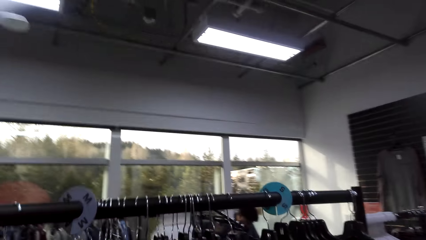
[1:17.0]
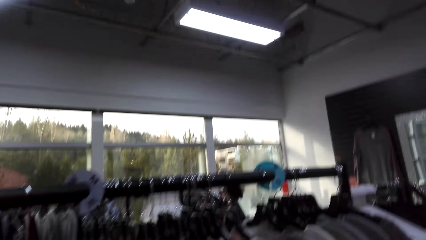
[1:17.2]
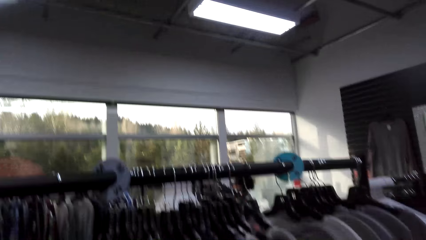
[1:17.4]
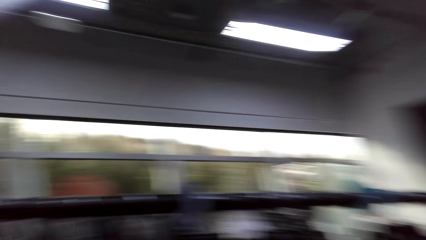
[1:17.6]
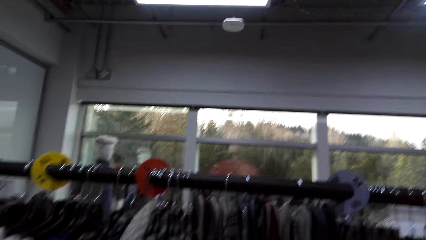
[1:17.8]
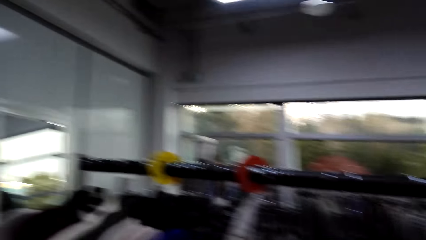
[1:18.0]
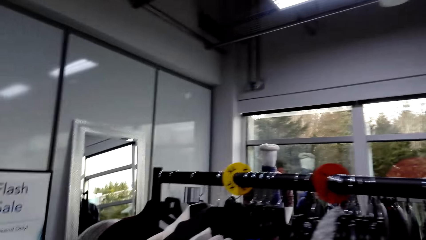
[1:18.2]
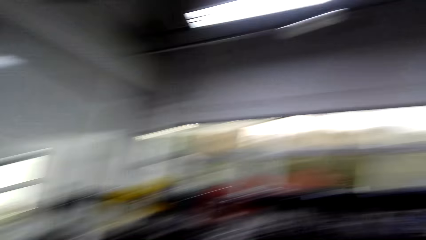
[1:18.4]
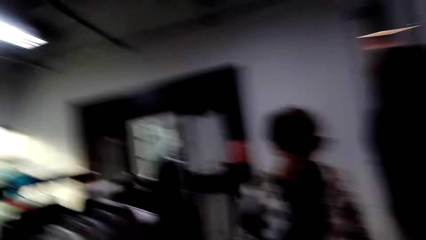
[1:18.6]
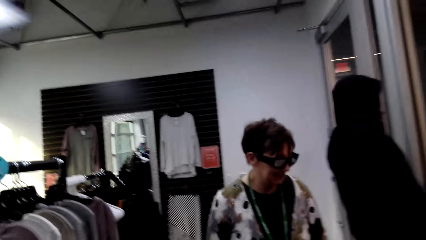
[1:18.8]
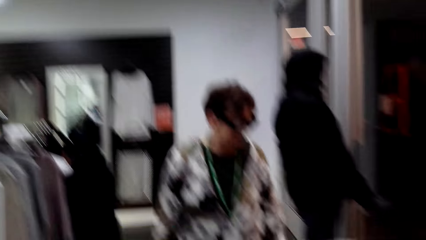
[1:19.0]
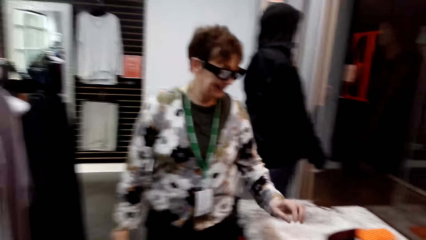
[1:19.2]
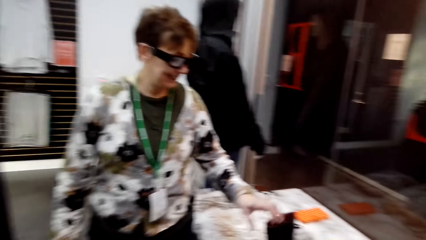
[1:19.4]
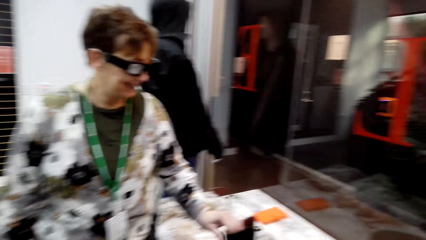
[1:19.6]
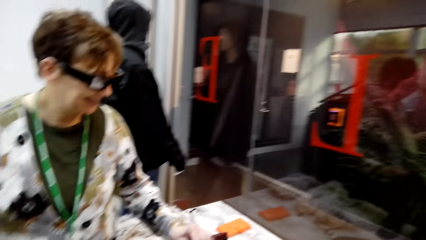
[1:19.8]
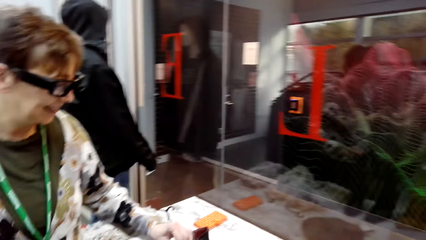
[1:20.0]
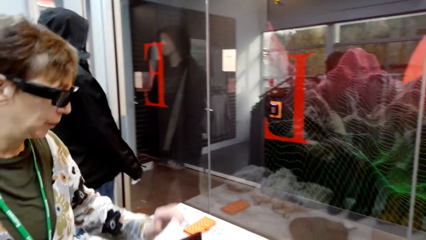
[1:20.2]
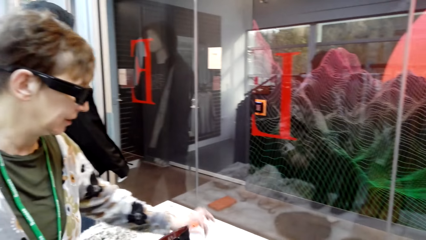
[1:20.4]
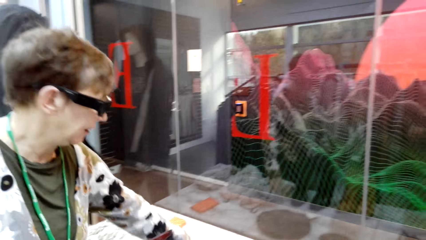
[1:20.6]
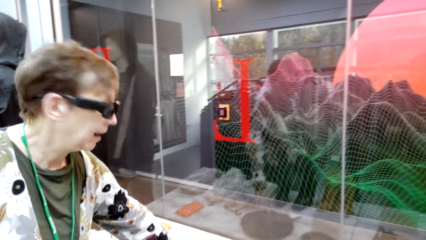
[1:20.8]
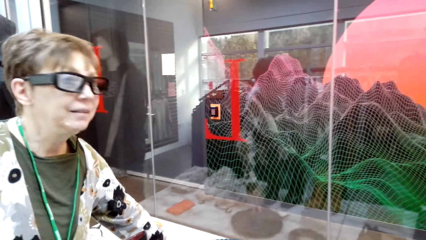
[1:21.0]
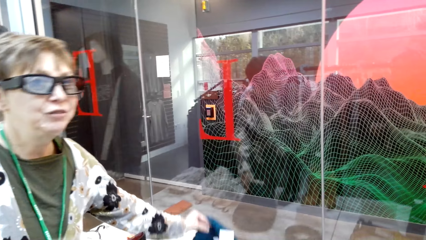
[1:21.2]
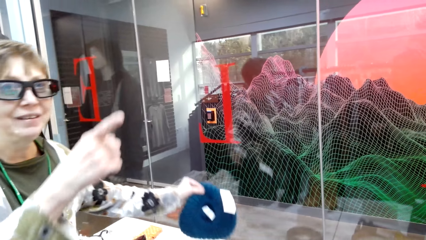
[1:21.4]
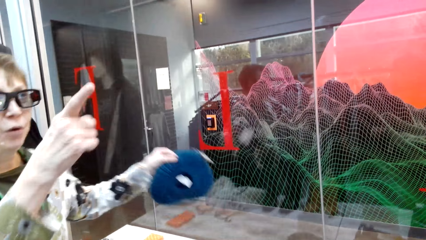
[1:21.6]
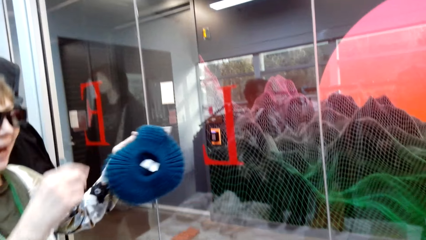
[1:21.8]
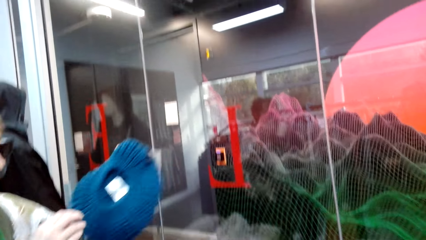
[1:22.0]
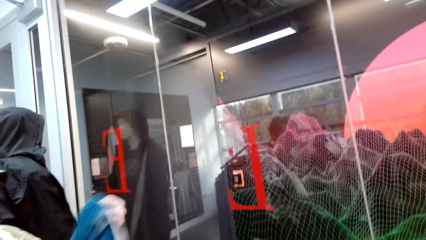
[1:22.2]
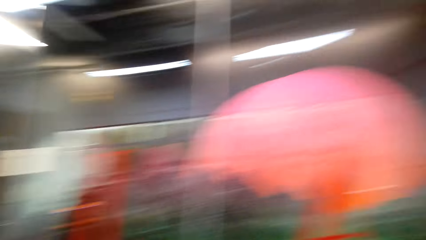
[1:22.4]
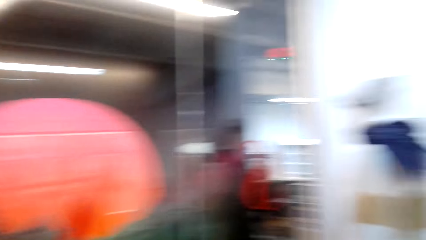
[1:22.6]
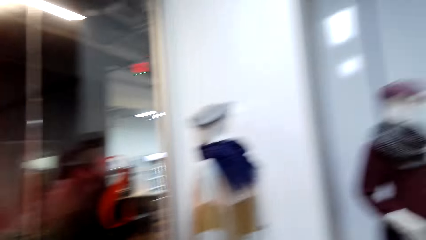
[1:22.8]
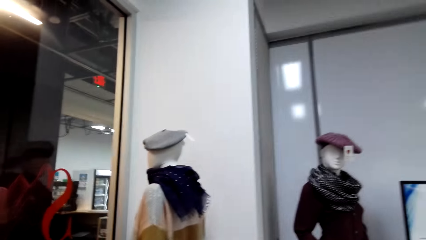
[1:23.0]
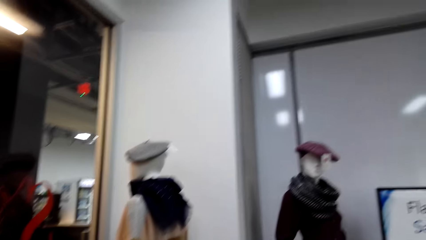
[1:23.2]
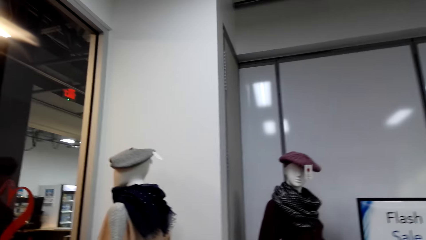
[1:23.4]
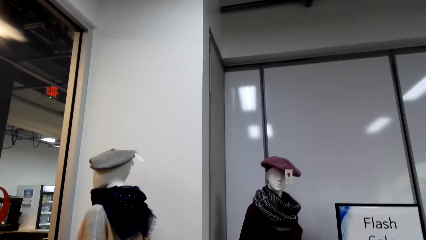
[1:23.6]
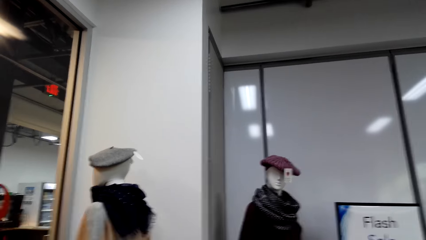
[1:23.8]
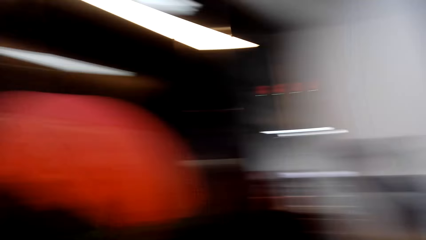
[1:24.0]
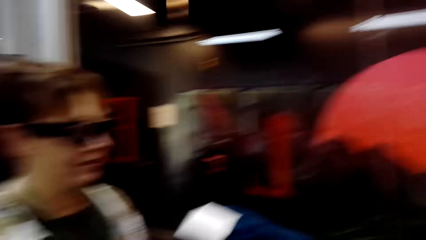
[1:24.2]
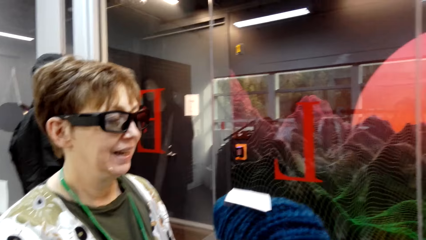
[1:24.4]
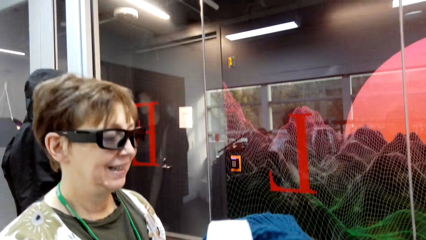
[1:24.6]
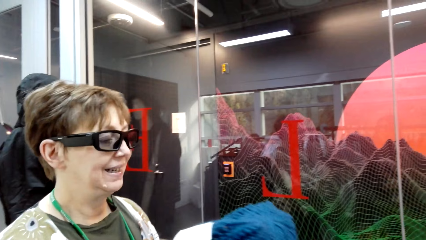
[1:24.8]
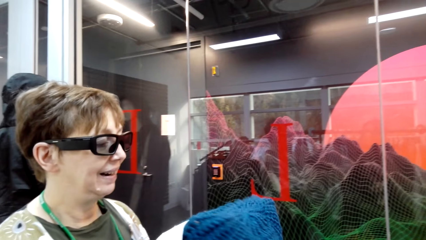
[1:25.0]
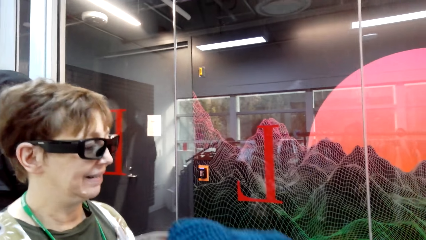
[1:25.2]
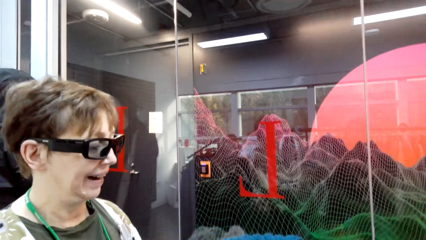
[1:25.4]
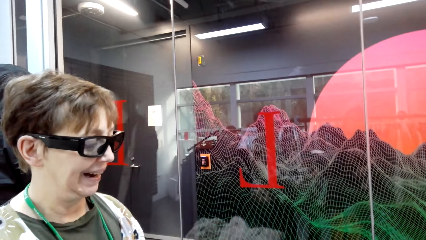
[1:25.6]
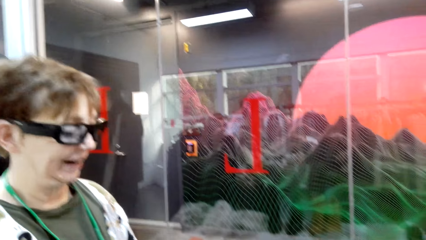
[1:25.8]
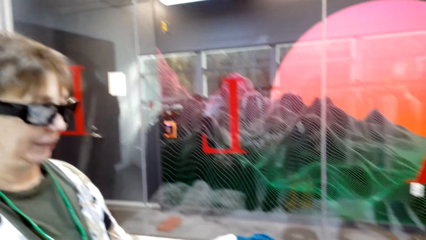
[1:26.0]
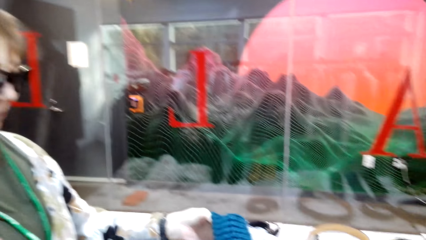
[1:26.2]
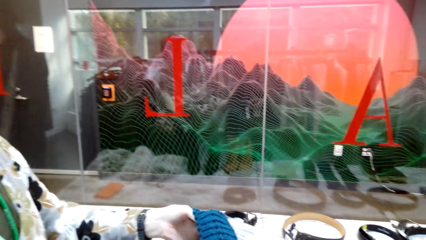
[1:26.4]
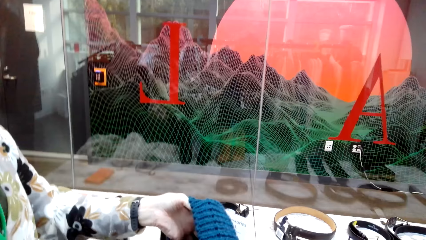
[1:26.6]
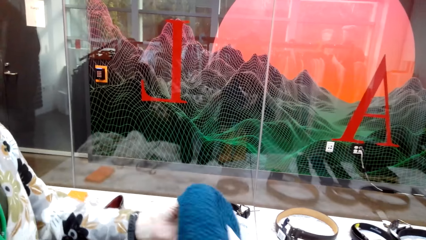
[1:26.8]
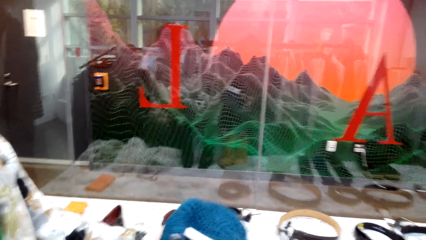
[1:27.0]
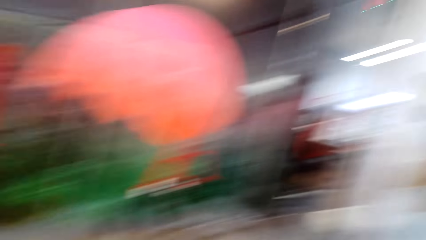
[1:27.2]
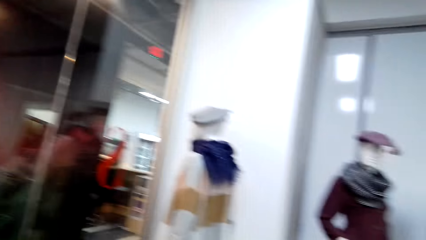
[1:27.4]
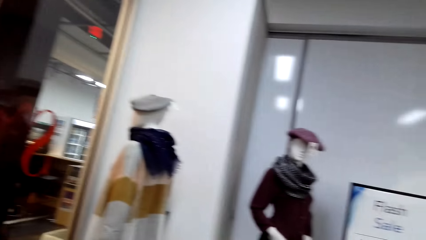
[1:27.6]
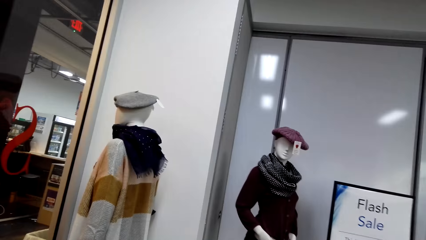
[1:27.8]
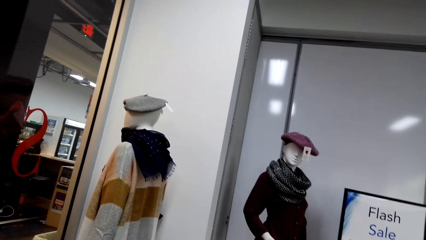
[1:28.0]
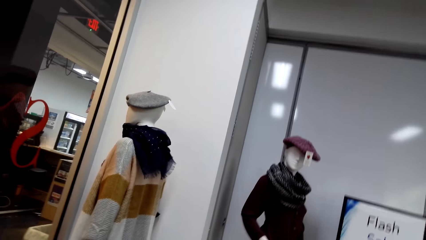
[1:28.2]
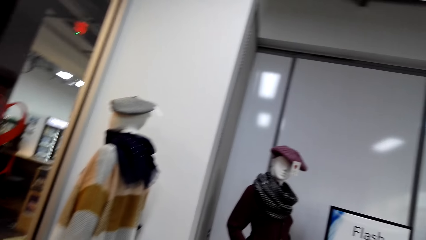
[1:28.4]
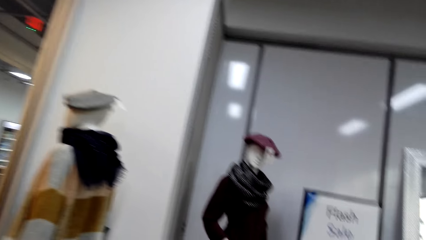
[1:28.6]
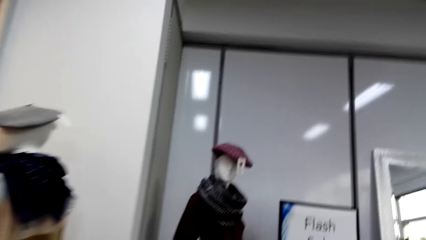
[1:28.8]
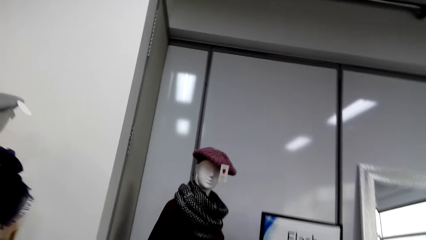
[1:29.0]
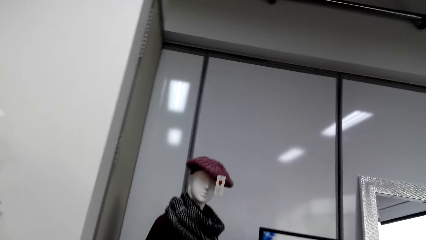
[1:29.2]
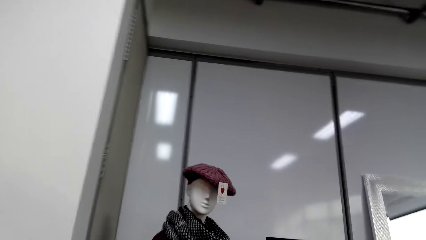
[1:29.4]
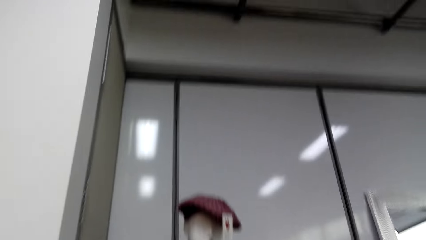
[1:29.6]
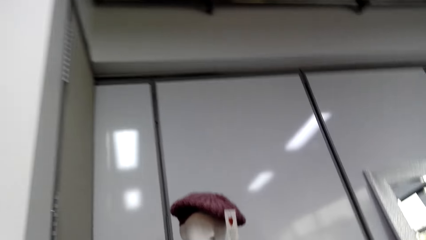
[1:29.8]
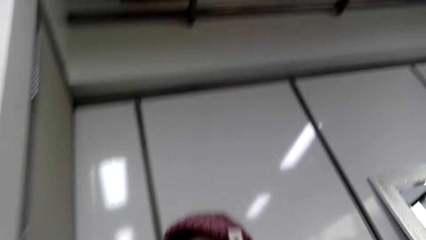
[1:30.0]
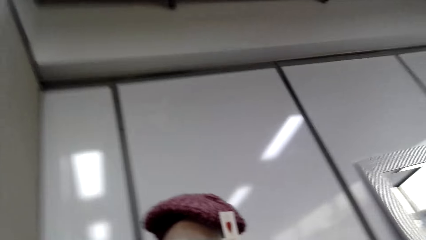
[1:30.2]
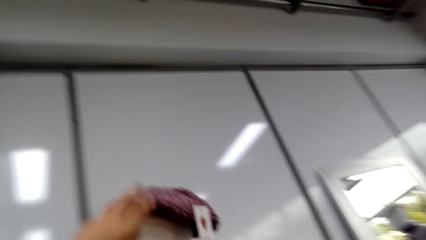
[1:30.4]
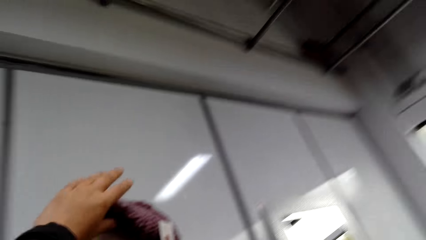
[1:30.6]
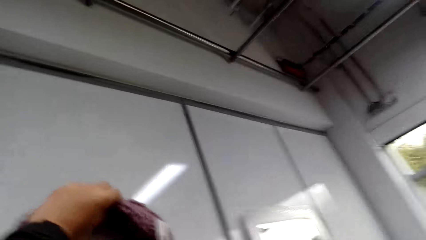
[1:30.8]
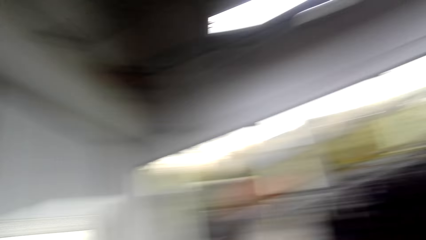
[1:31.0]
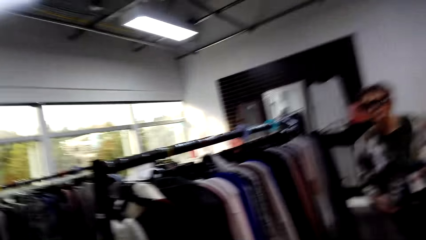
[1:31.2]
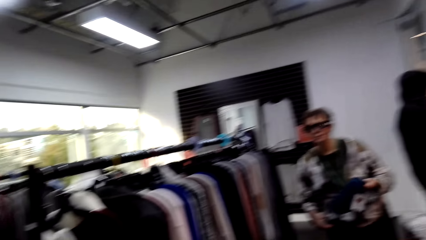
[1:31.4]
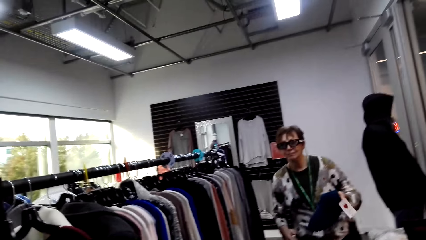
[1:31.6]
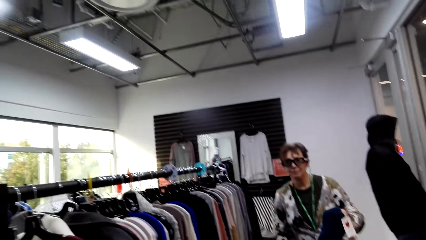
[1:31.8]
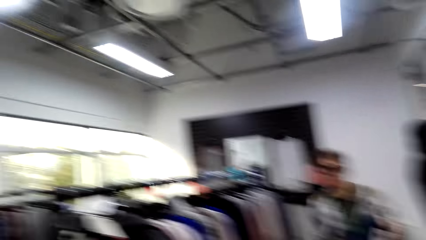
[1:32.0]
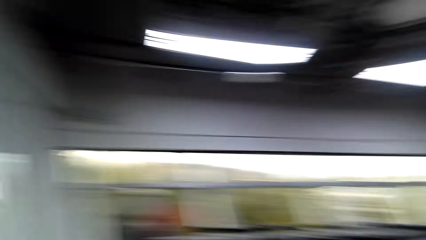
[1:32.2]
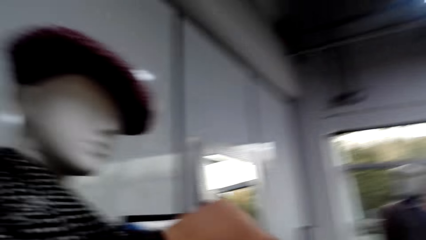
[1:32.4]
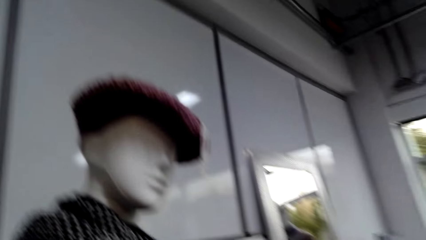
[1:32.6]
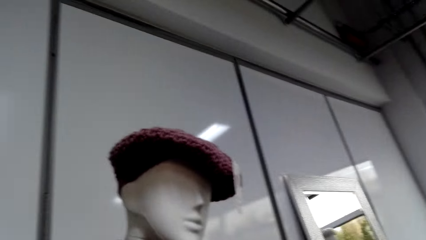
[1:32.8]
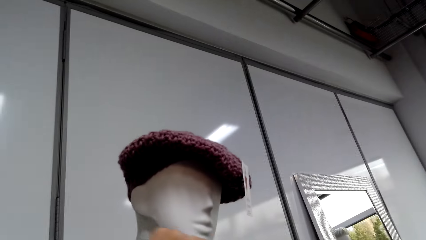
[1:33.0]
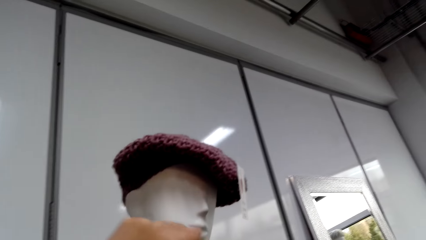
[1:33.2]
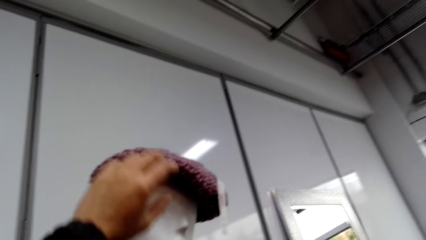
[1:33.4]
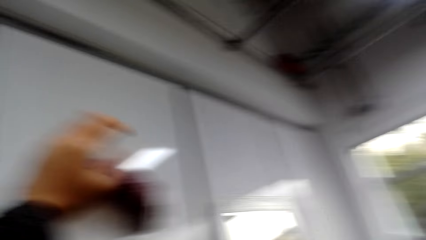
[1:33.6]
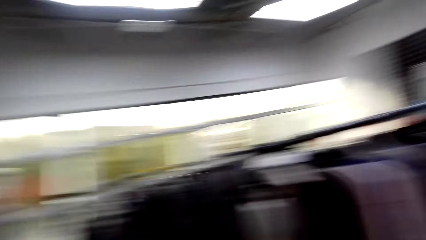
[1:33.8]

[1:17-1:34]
The camera wearer moves around. They look around. A lady touches shoes. She picks up a Marvin hat and touches the Marvin hat. The camera wearer moves around. They pick up the Marvin hat. The lady picks up the Marvin hat. The camera wearer looks at the hat. They move around.
